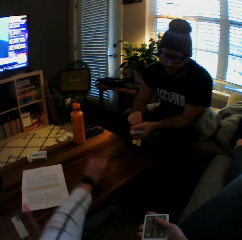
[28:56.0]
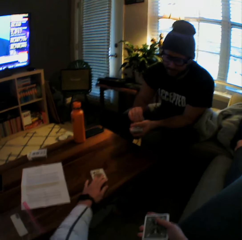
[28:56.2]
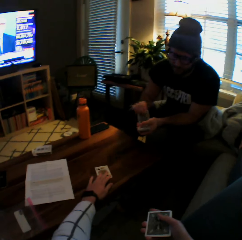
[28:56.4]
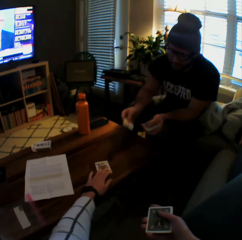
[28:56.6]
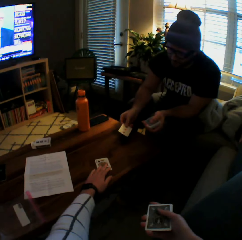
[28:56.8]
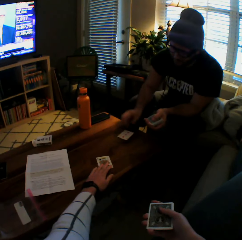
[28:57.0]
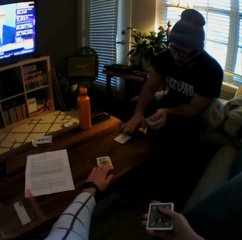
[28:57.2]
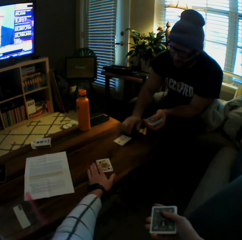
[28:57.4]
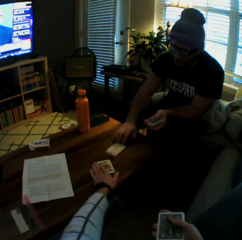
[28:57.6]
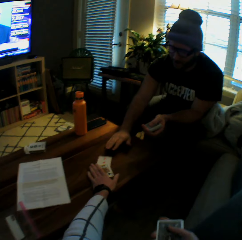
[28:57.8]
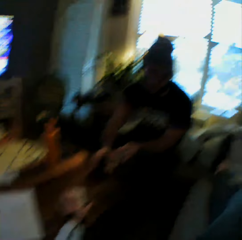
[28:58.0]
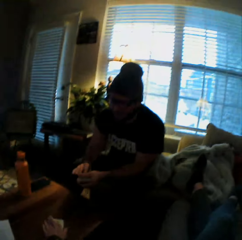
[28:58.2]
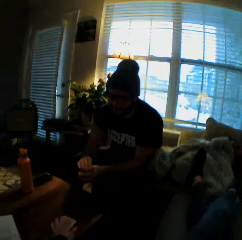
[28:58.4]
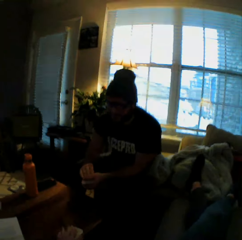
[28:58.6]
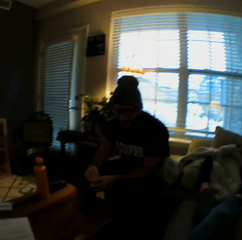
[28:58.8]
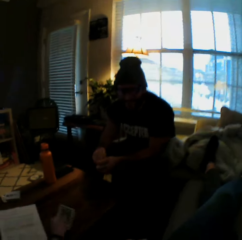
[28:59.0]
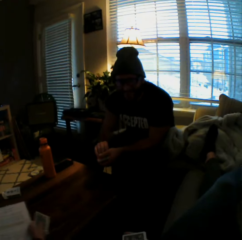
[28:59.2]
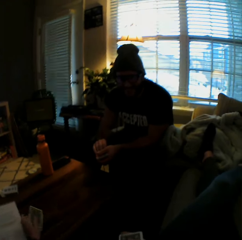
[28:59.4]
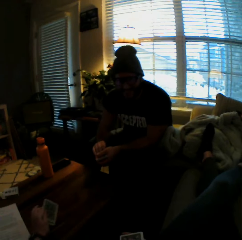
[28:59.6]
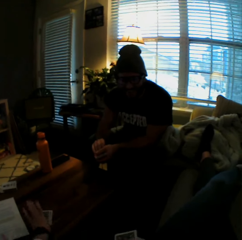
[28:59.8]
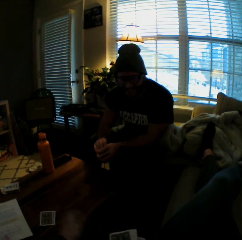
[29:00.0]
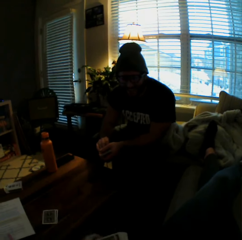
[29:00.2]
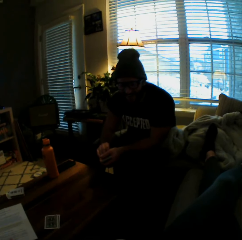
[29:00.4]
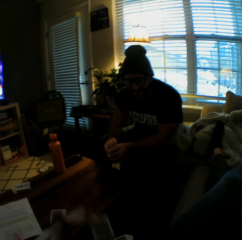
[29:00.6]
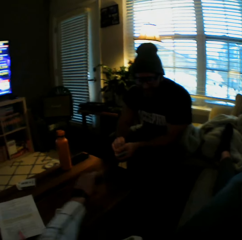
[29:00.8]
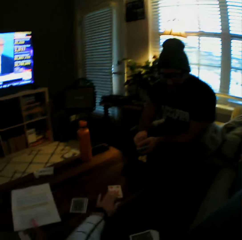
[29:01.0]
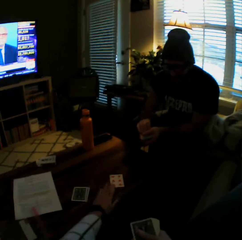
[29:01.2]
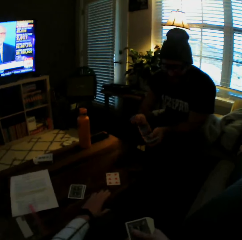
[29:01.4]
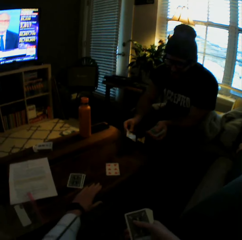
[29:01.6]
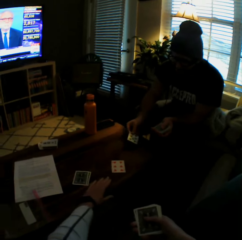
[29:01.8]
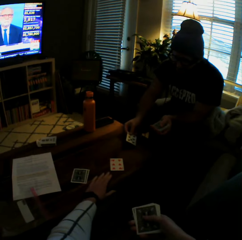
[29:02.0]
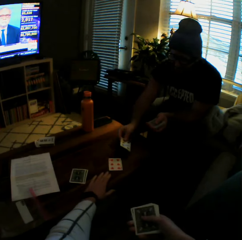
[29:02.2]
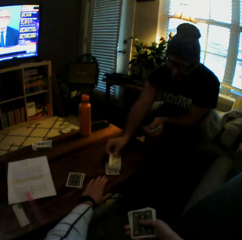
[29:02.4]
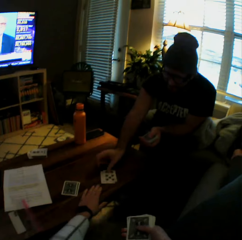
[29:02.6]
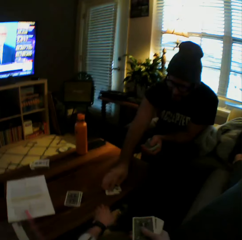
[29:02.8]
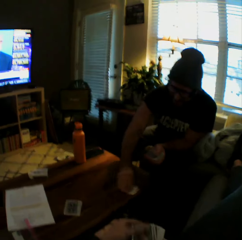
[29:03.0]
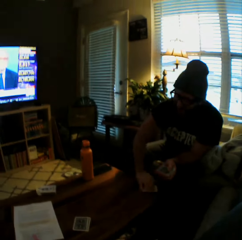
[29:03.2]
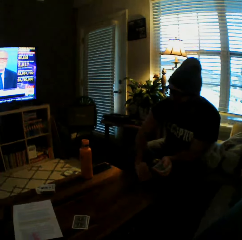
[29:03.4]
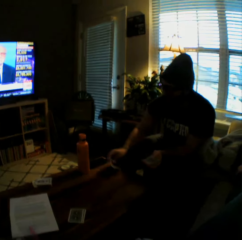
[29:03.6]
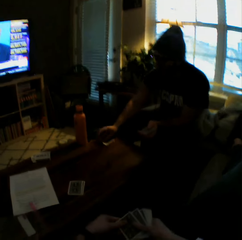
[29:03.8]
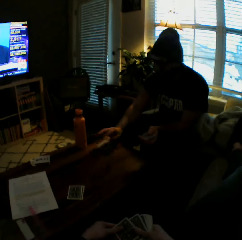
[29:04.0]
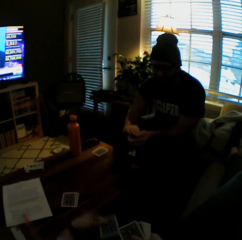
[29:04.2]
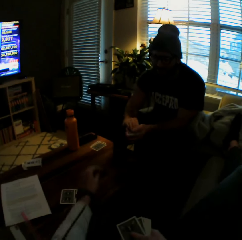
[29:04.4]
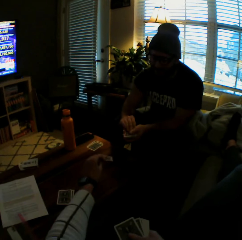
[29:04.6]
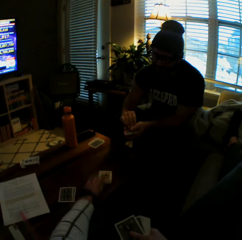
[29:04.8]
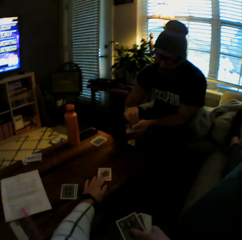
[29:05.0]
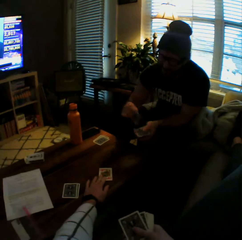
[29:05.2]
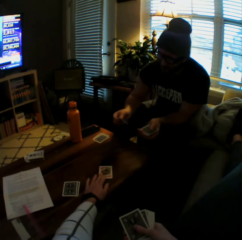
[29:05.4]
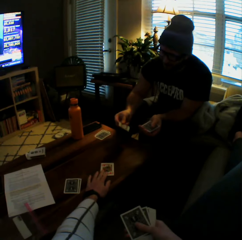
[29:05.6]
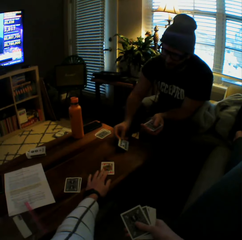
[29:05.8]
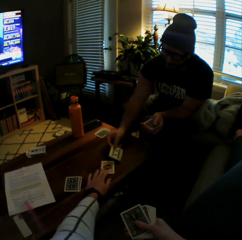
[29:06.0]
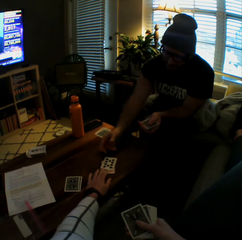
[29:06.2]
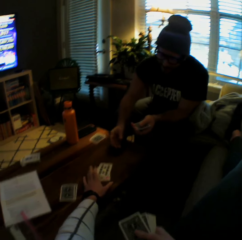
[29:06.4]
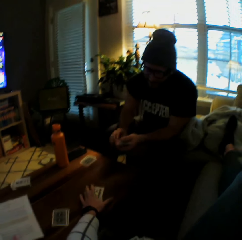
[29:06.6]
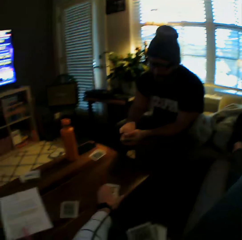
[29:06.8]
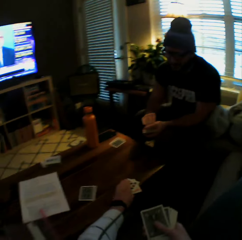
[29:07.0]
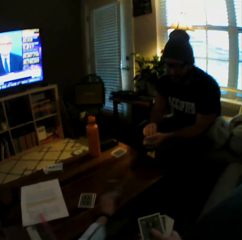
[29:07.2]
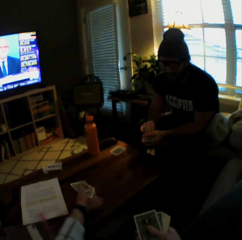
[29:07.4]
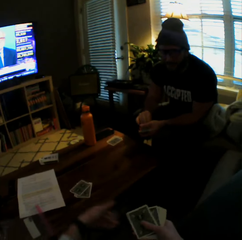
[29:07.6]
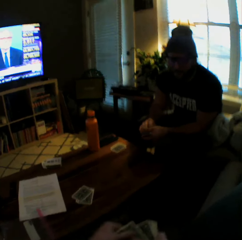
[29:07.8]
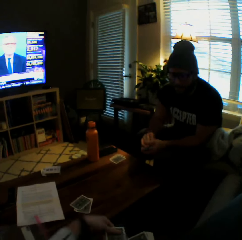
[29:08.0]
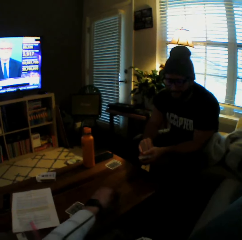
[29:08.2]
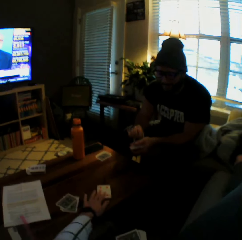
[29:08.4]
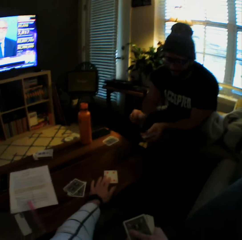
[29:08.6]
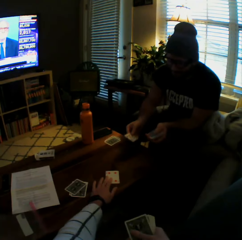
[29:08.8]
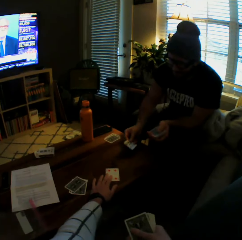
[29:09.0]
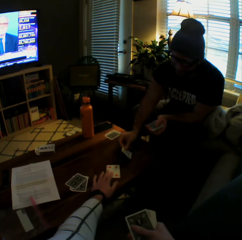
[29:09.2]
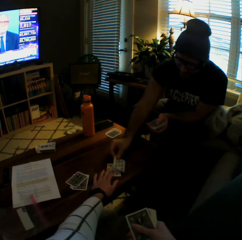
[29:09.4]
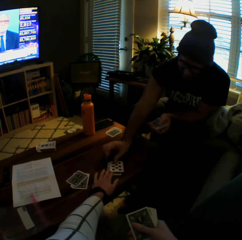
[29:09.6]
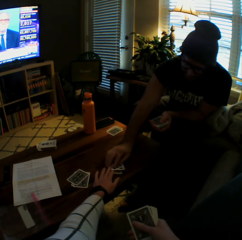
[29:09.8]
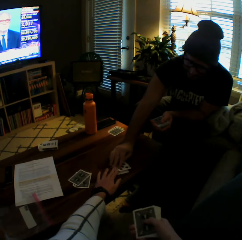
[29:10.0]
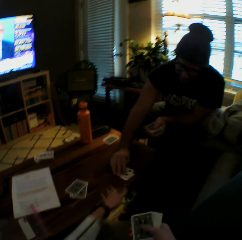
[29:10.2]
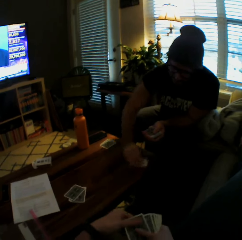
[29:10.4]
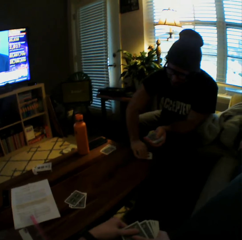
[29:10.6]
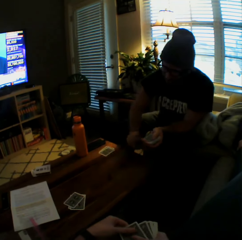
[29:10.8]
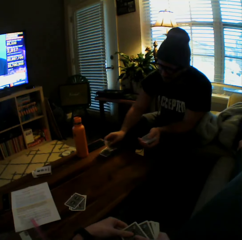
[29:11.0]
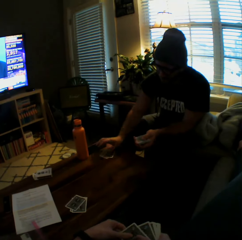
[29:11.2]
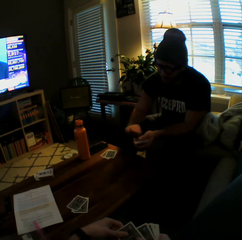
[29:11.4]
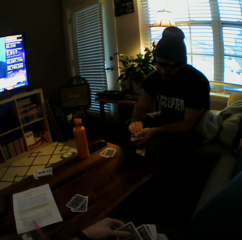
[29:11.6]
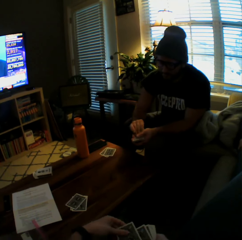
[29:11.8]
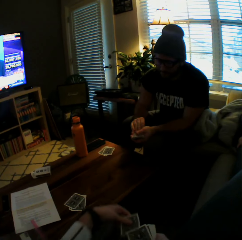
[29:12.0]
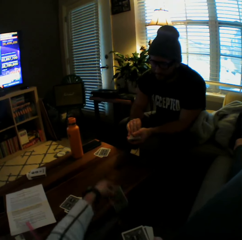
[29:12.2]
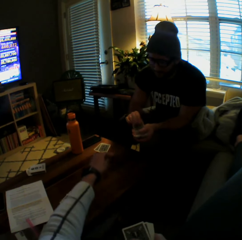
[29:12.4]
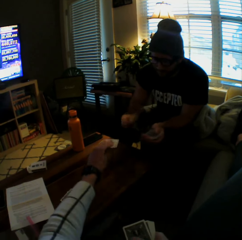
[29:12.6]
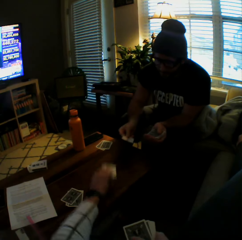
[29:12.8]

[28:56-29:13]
The camera wearer drops a card on the table with her left hand. The man drops a card on the table with his right hand. The camera wearer plays game cards with the man. She picks up two cards from the table with her left hand. She interacts with the man. She drops the cards on the table with her left hand. She drops another card on the table with her left hand. The man drops another card on the table with his right hand. The man picks up the cards from the table with his right hand and drops the cards on the table with his right hand. The camera wearer drops another card on the table with her left hand. The man drops another card on the table with his right hand. The camera wearer picks up the cards from the table with her left hand and drops the cards on the table with her left hand. She drops another card on the table with her left hand. The man drops another card on the table with his right hand. The man picks up the cards from the table with his right hand and drops the cards on the table with his right hand.

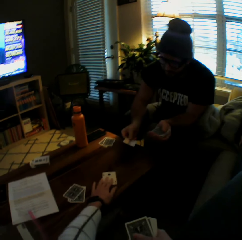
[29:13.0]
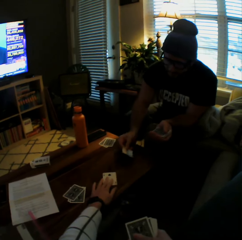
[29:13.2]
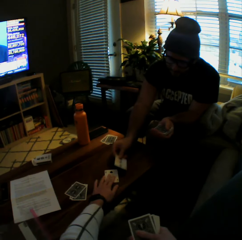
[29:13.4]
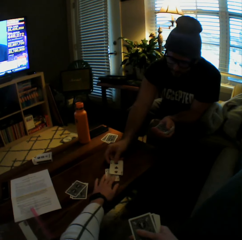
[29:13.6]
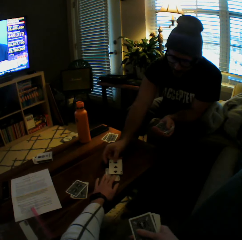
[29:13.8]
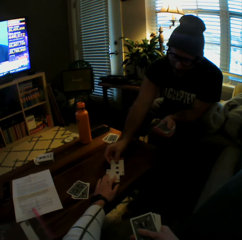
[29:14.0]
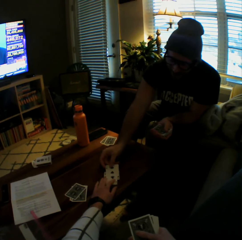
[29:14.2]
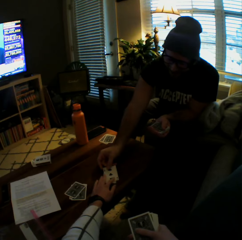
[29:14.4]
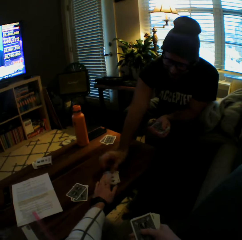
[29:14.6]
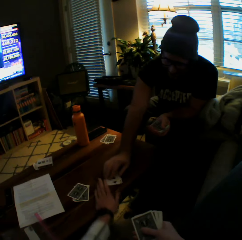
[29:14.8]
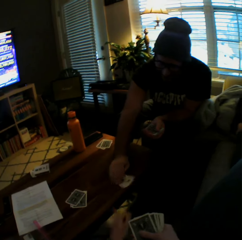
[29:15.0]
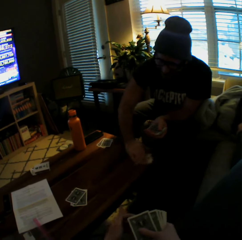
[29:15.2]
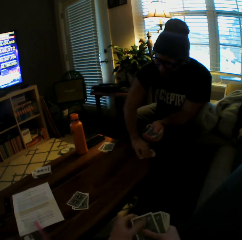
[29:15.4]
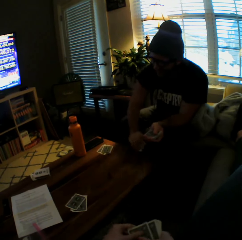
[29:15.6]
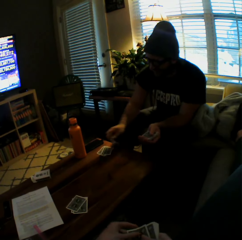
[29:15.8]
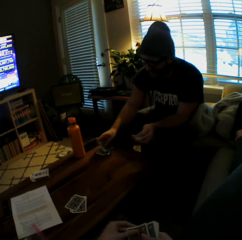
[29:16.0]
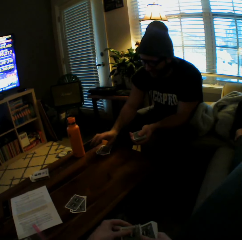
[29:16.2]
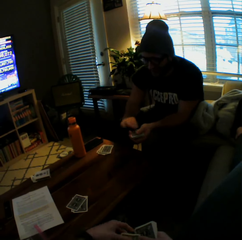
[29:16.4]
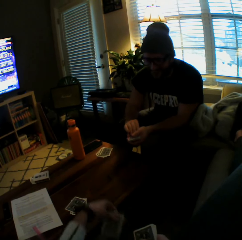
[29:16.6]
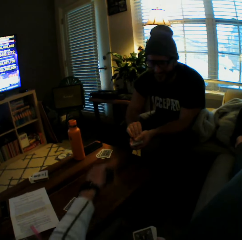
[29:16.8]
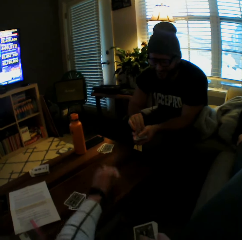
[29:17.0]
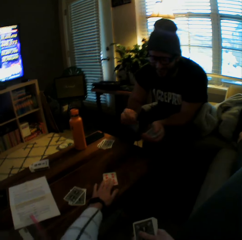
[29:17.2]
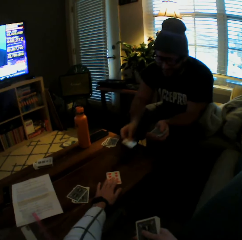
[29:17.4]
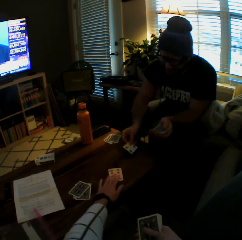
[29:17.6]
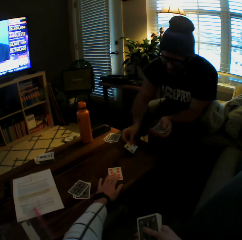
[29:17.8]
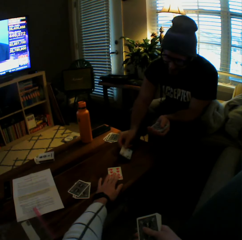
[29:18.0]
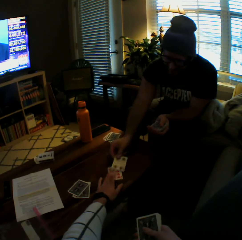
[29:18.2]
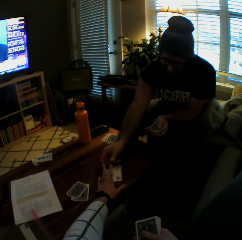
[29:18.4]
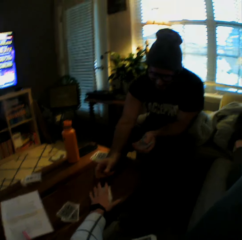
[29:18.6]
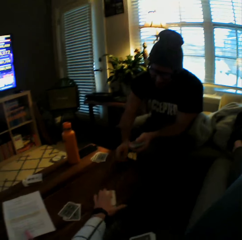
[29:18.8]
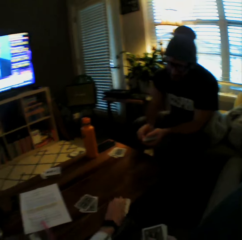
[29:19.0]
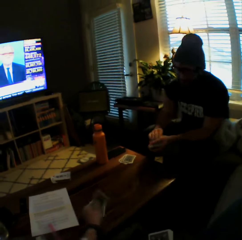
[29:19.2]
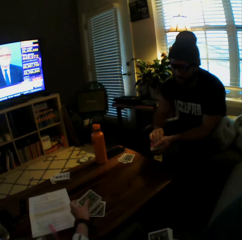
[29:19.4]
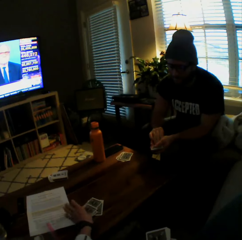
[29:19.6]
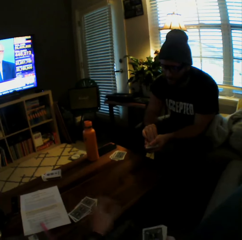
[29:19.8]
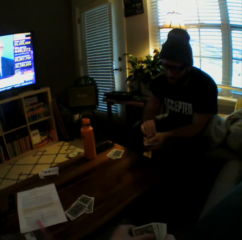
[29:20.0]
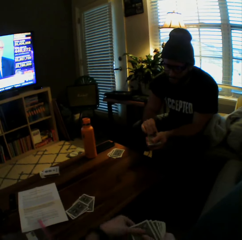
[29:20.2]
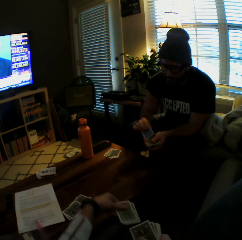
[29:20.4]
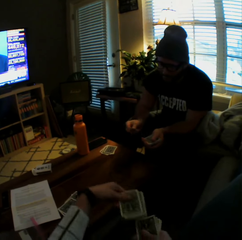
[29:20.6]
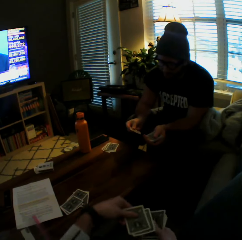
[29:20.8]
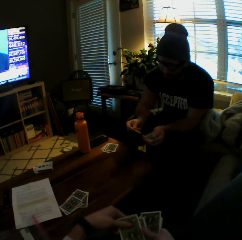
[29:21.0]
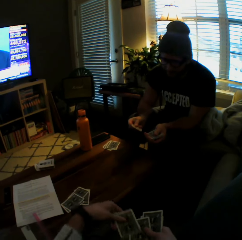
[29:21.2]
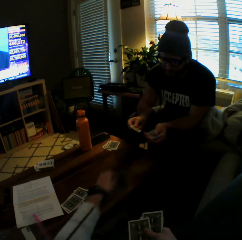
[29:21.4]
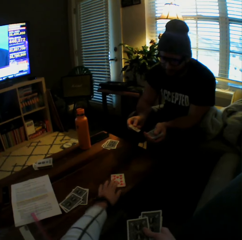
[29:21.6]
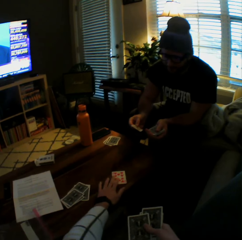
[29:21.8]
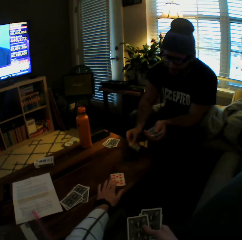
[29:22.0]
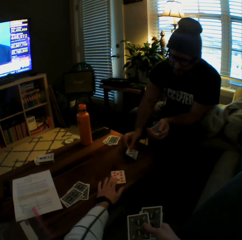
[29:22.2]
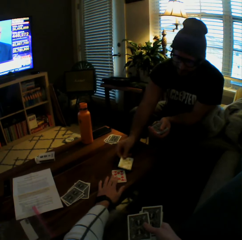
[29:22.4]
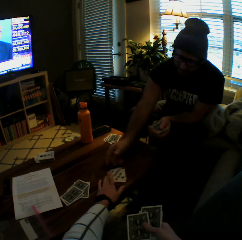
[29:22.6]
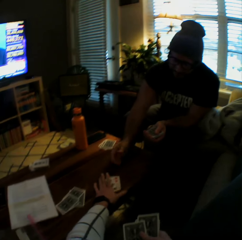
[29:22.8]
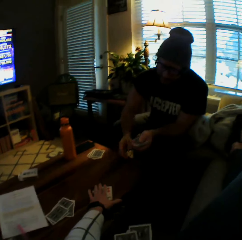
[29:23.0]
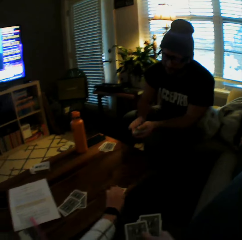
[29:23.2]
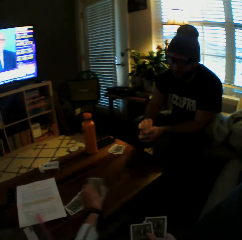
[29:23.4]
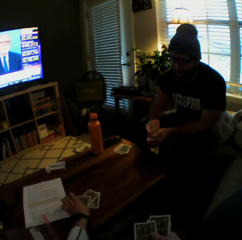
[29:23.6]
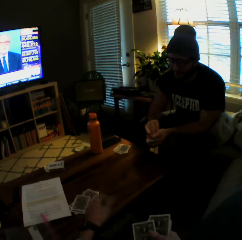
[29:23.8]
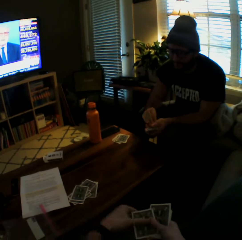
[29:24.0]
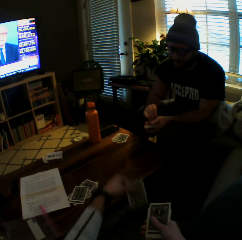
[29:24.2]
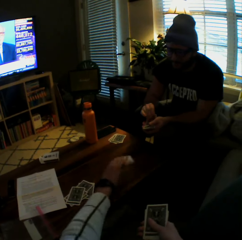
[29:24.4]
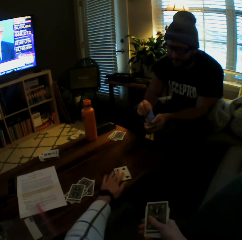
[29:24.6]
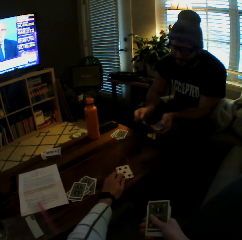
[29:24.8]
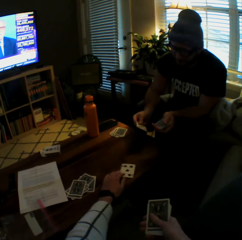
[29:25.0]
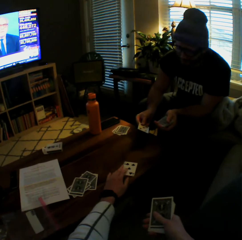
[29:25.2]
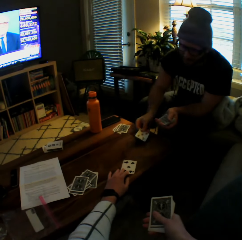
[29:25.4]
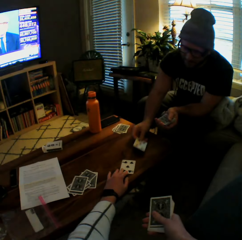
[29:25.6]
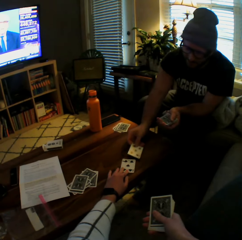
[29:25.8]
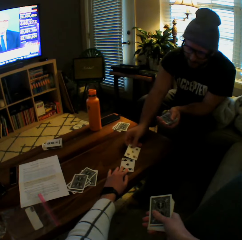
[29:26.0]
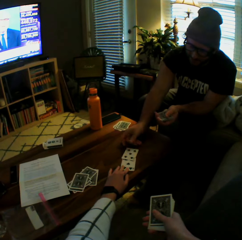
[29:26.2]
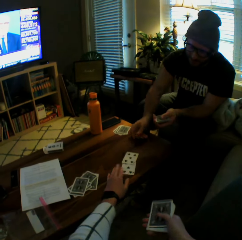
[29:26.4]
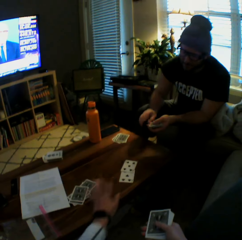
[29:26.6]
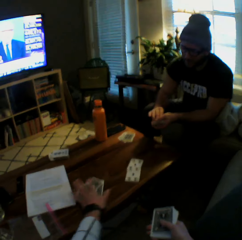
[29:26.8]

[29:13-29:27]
The camera wearer drops another card on the table with her left hand. The man drops another card on the table with his right hand. The man picks up the cards from the table with his right hand and drops the cards on the table with his right hand. The camera wearer drops another card on the table with her left hand. The man drops another card on the table with his right hand. The camera wearer picks up the cards from the table with her left hand and drops the cards on the table with her left hand. She drops another card on the table with her left hand. The man drops another card on the table with his right hand. The camera wearer picks up the cards from the table with her left hand and drops the cards on the table with her left hand. She drops another card on the table with her left hand. The man drops another card on the table with his right hand.
